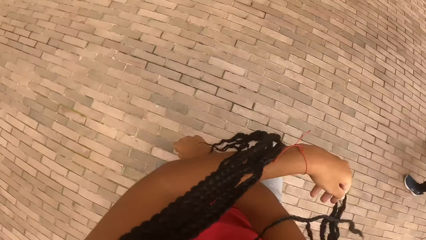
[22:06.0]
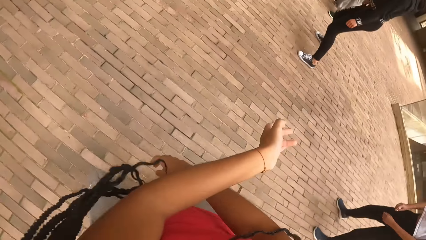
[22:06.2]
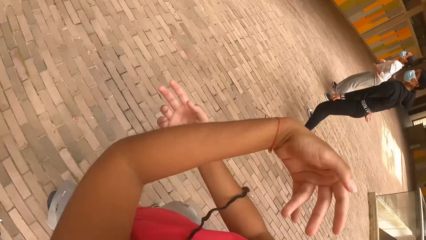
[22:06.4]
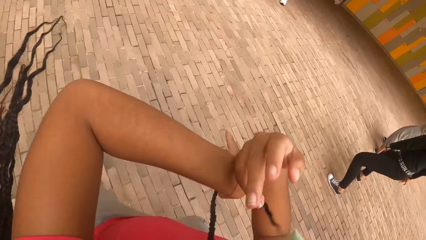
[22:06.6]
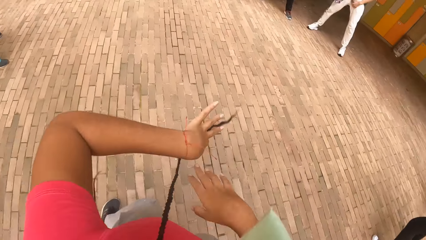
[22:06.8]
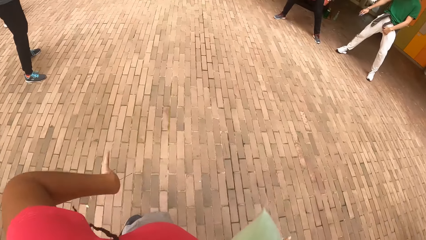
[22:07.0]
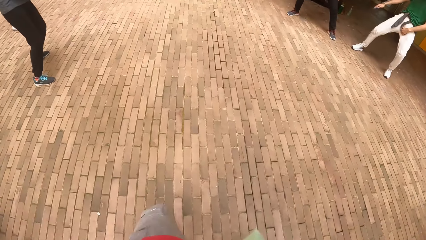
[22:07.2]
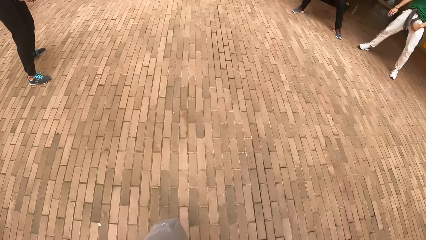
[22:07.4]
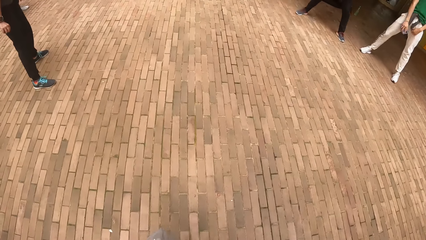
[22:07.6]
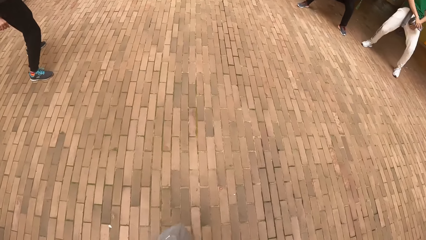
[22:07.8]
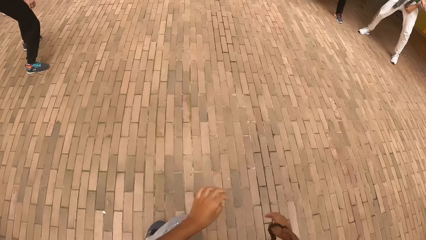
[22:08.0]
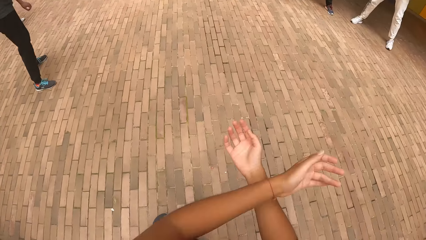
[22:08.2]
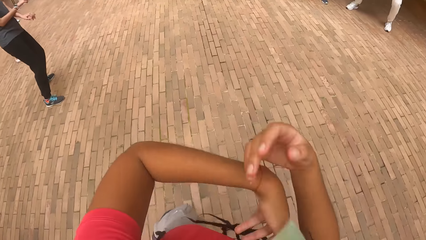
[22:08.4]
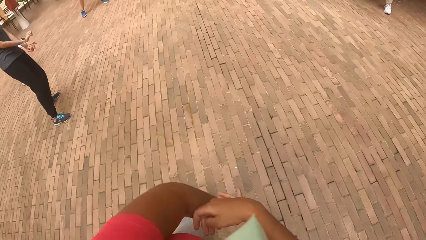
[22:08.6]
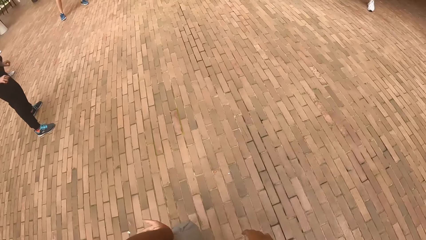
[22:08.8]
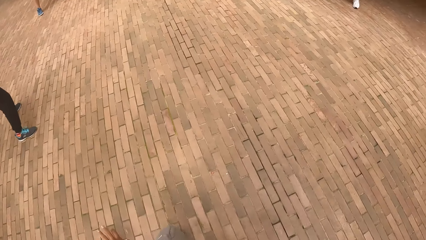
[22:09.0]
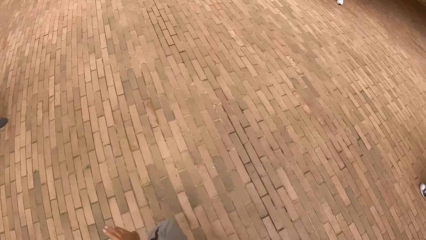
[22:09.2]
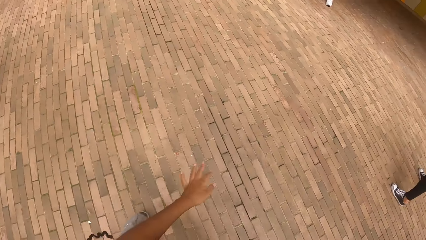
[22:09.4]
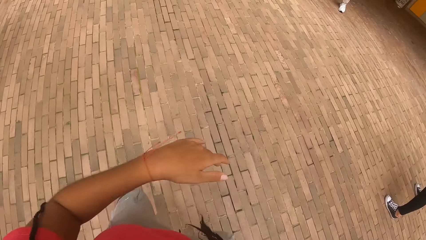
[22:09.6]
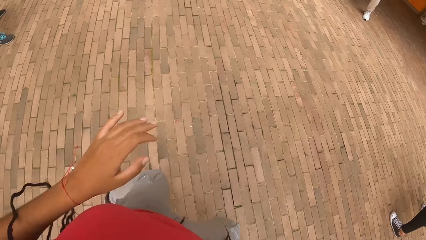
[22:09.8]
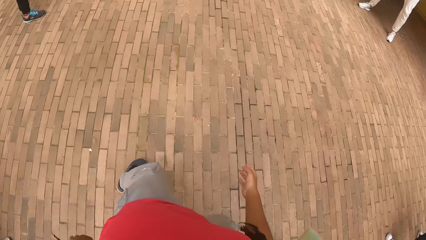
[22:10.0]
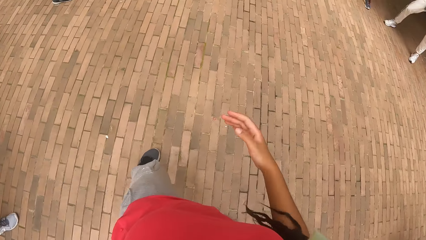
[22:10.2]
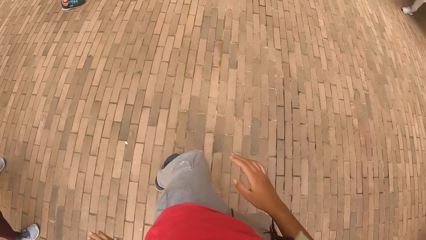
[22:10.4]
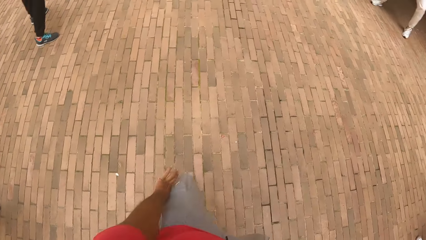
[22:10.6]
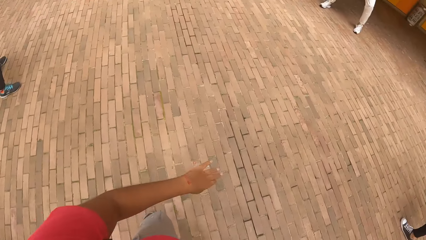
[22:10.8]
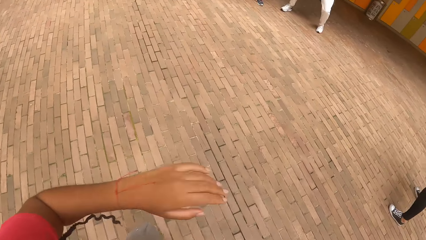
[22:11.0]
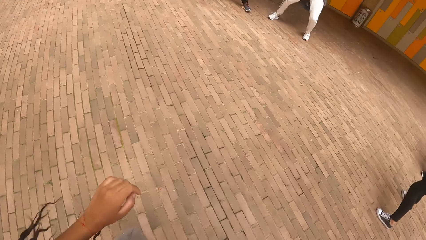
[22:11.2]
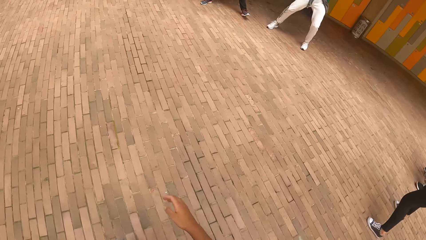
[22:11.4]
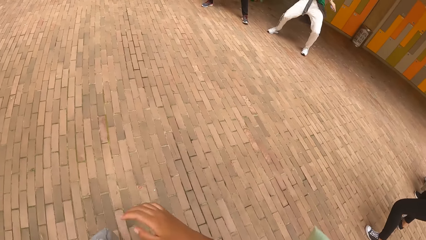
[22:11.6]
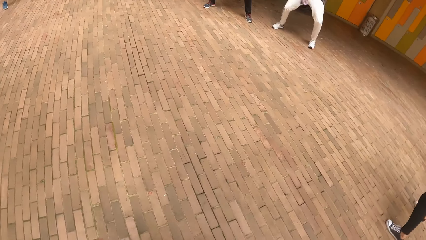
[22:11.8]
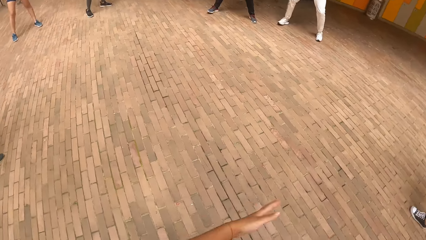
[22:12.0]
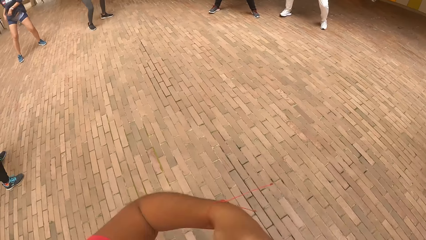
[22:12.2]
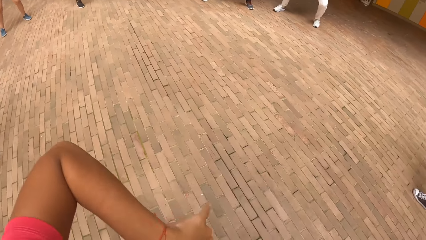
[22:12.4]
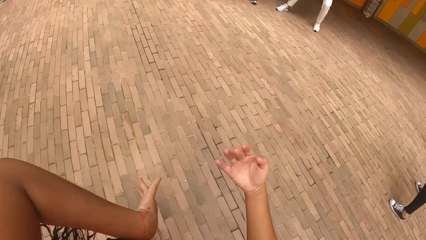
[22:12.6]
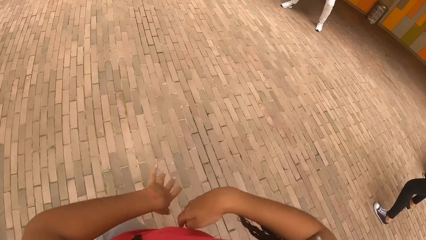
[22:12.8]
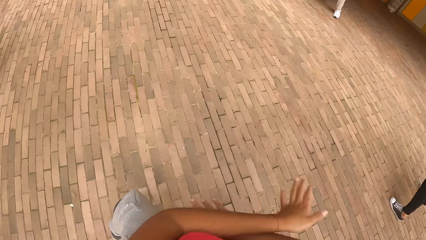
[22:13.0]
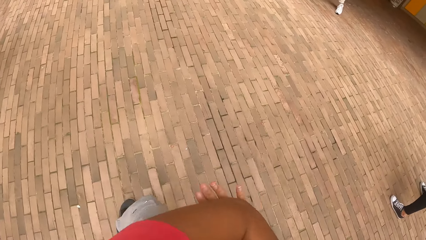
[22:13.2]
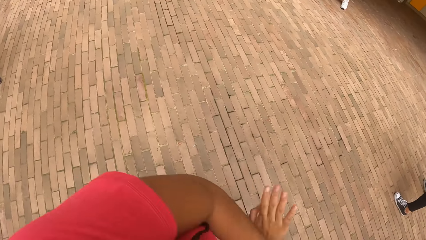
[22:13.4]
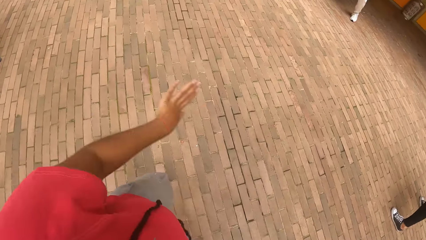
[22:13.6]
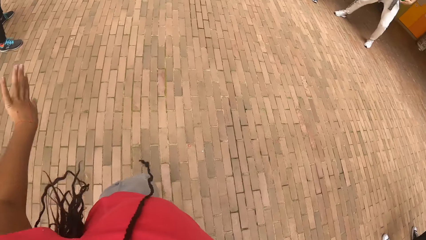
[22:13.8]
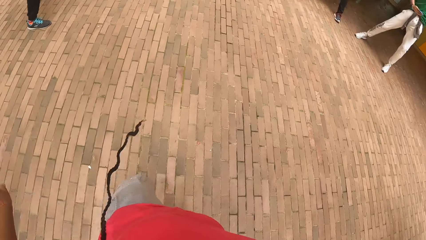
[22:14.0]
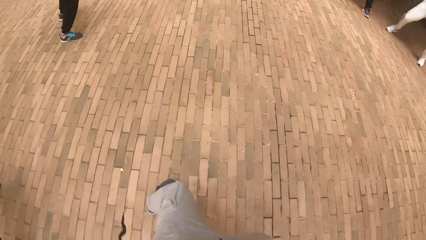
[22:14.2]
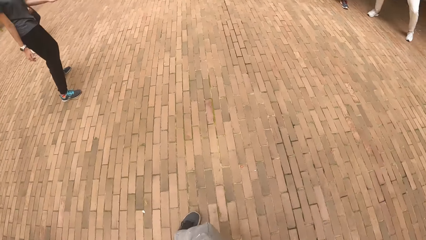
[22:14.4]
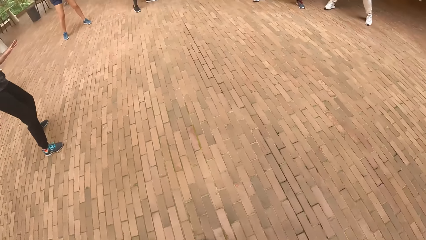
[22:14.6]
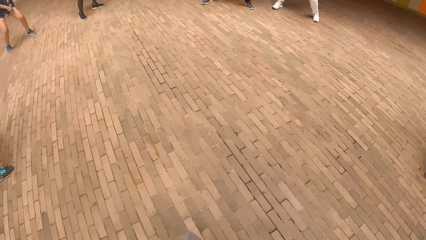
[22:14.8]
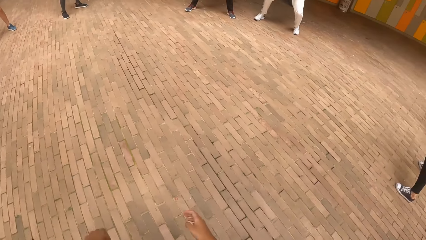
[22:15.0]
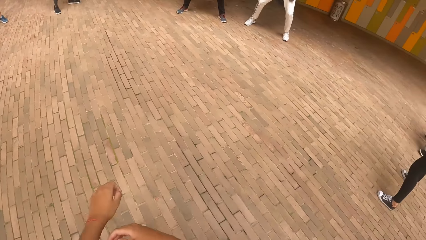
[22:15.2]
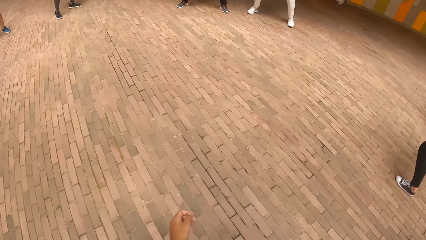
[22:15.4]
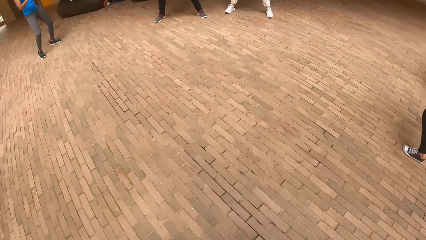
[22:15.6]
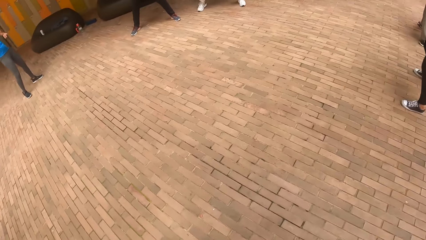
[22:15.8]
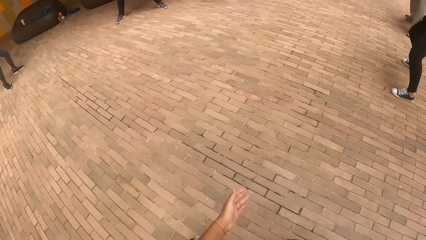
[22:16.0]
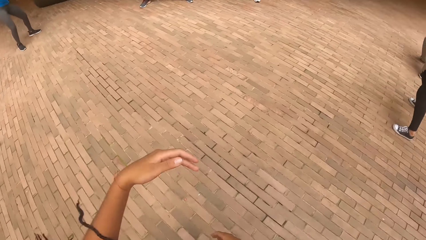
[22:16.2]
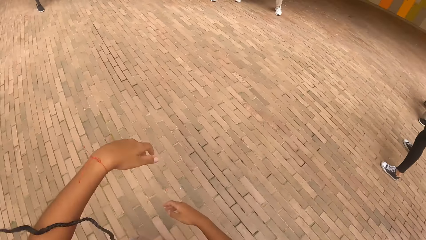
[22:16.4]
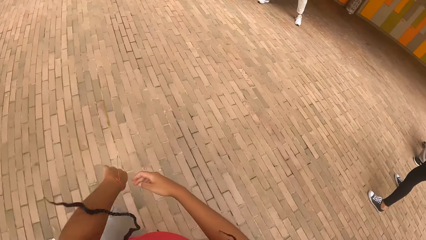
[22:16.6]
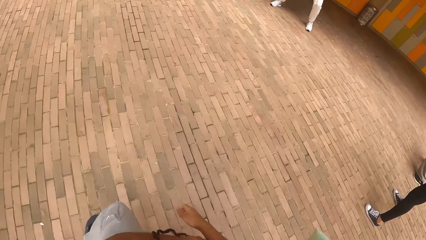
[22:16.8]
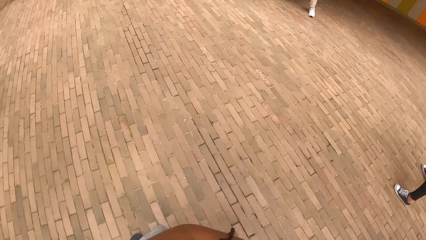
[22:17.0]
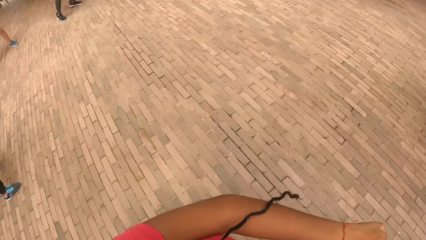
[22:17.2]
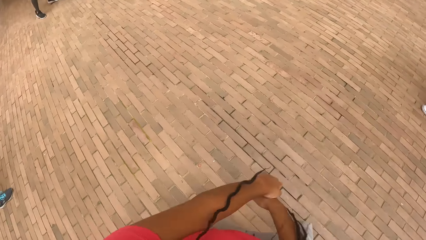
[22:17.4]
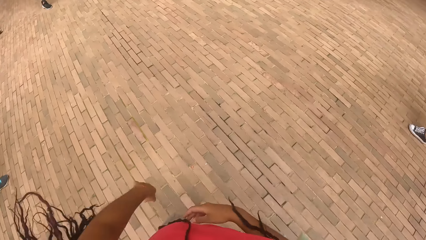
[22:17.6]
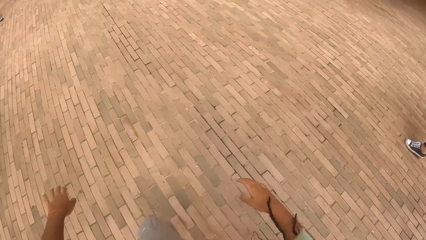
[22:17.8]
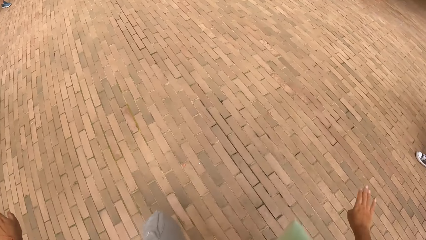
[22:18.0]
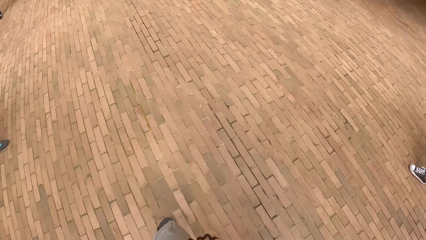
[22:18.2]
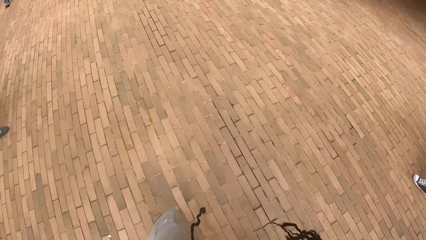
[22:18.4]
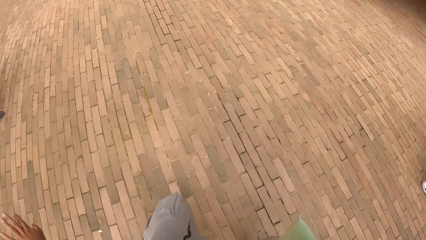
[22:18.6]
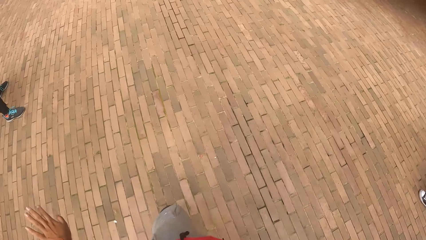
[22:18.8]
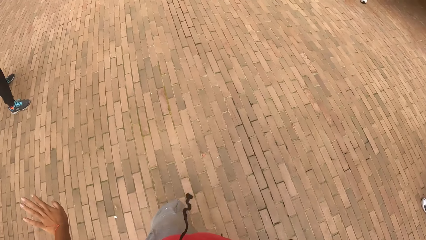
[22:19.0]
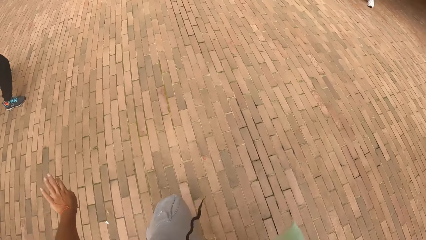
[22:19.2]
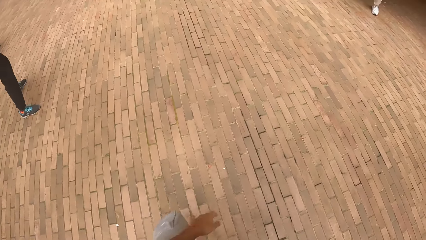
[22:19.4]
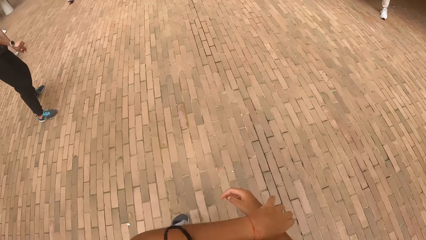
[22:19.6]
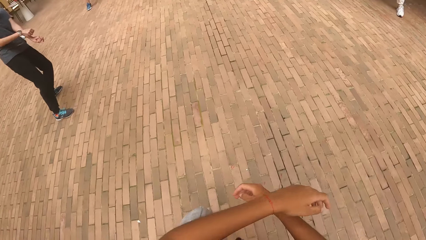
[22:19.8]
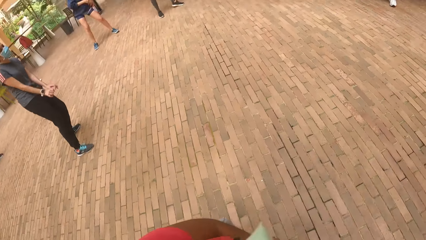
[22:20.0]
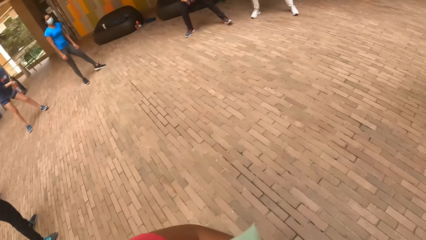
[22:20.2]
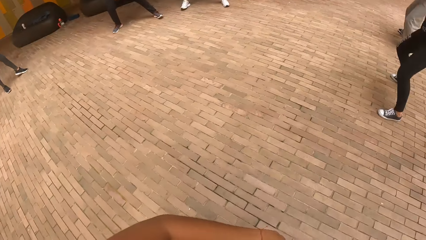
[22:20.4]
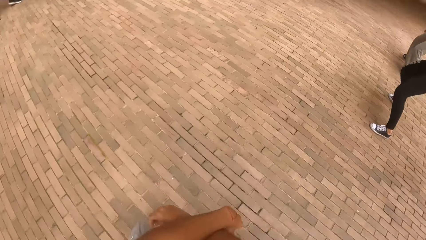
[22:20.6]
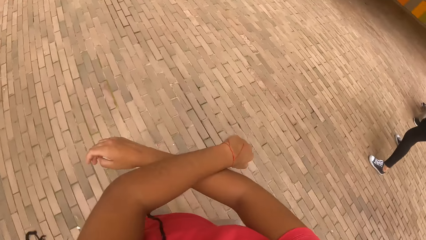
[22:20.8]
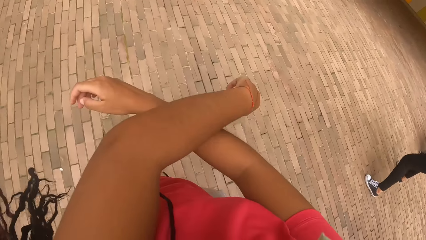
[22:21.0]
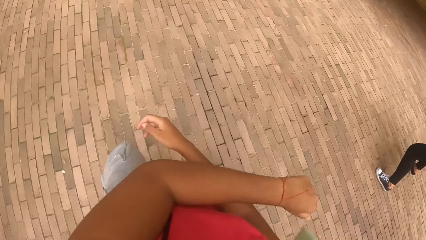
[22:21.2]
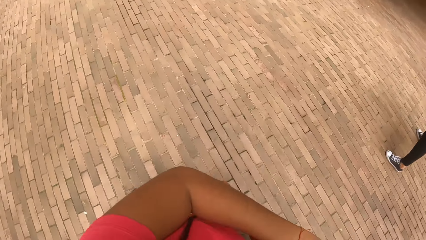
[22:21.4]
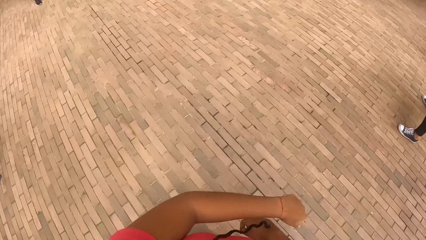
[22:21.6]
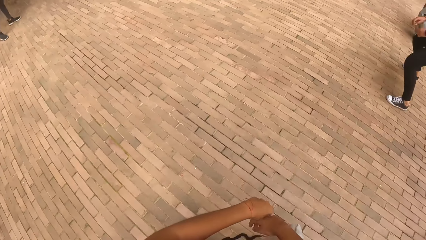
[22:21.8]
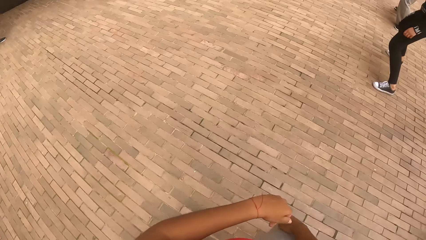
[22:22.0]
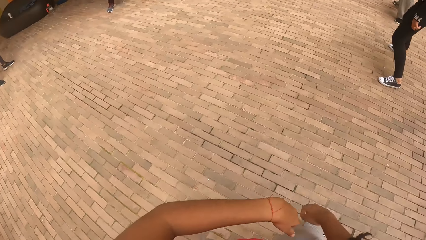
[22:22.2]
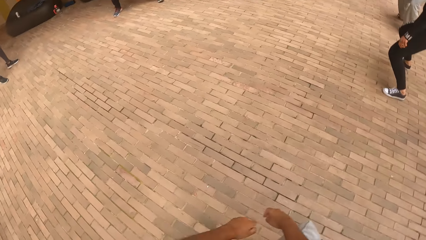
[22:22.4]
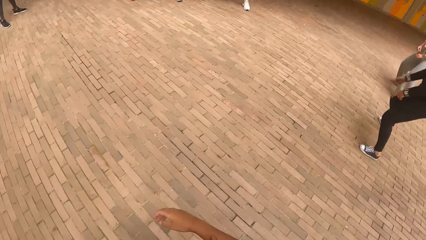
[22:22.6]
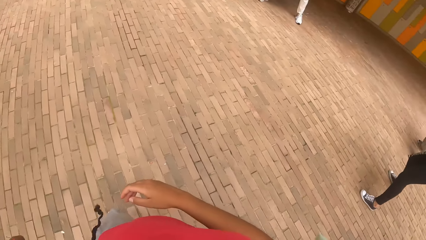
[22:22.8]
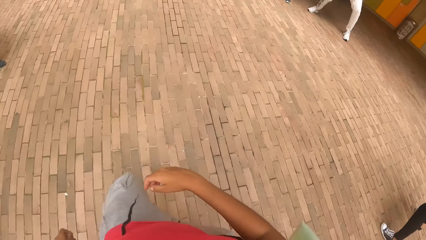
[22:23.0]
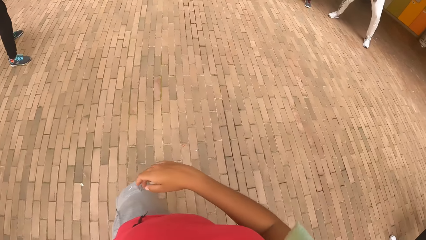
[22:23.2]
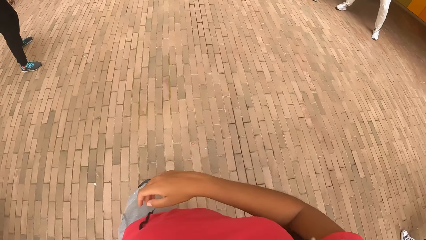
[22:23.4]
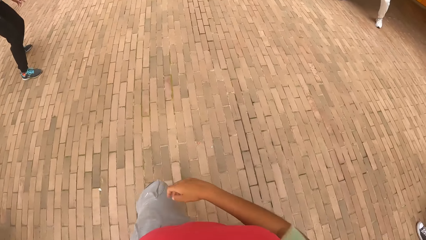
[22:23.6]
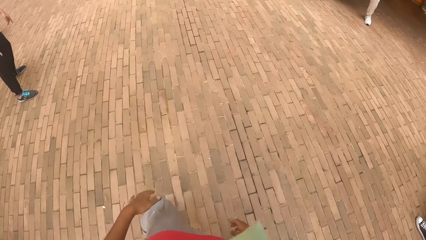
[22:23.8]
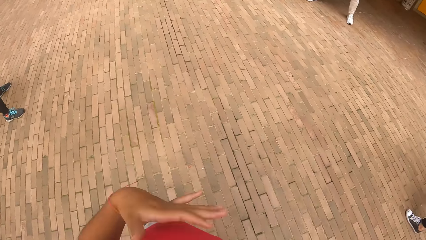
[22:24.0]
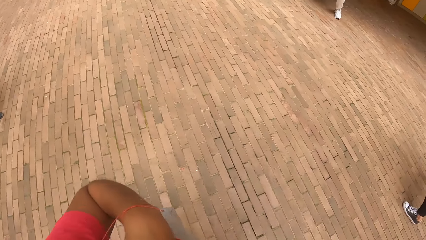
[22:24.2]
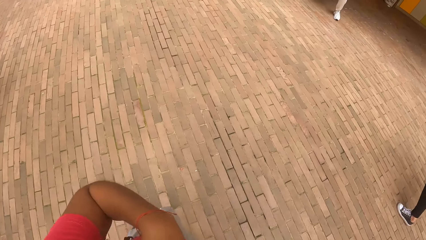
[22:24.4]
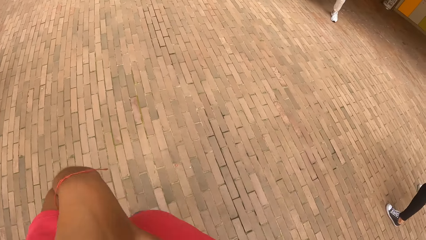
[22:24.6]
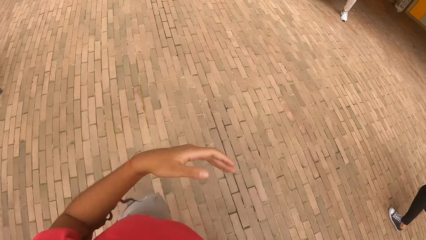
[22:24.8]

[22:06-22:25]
The camera wearer dances. They dance again.
